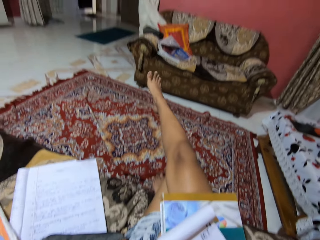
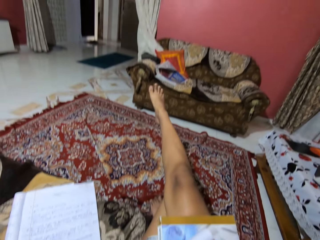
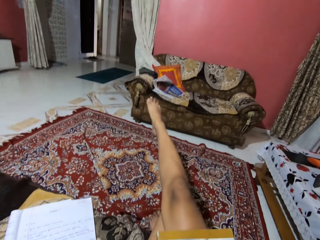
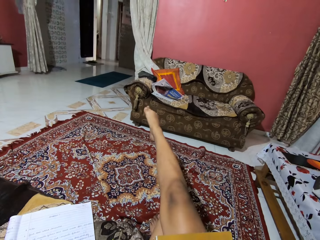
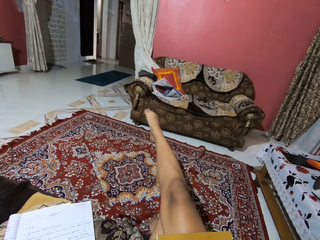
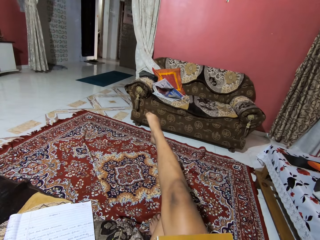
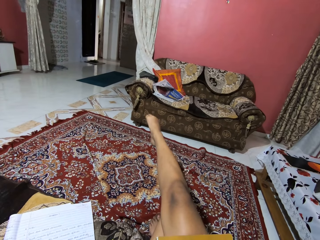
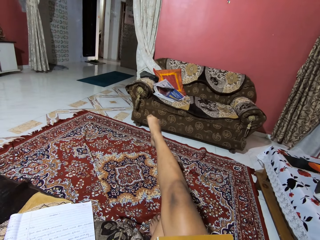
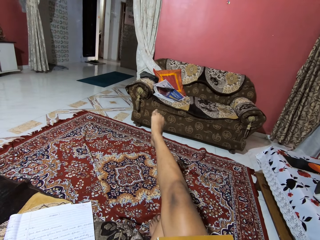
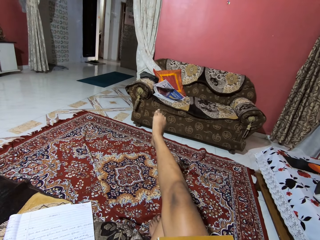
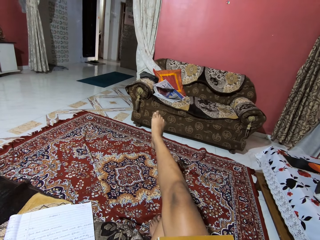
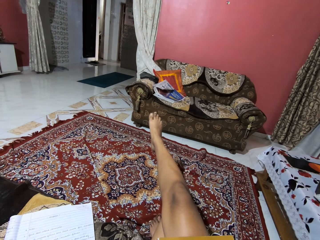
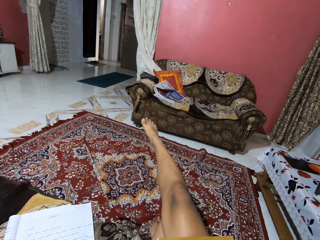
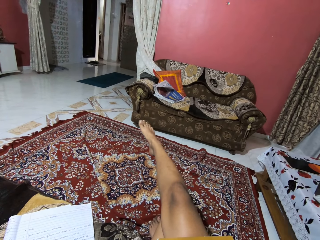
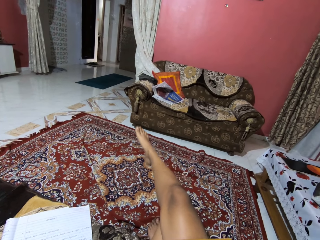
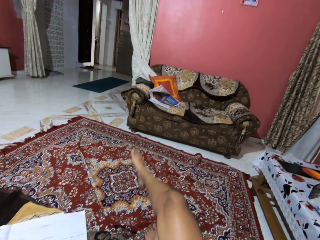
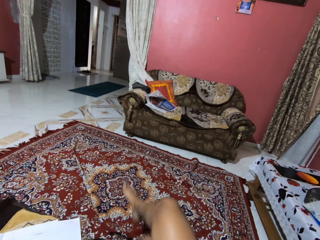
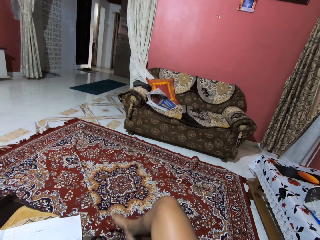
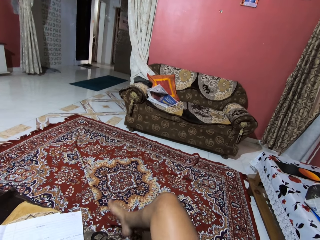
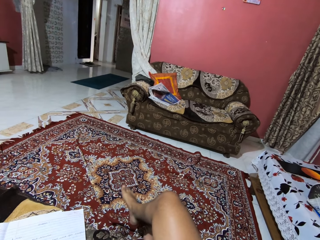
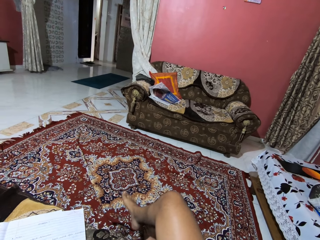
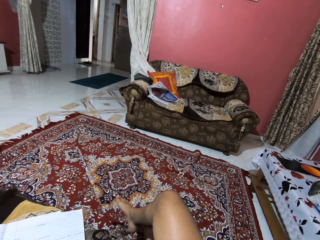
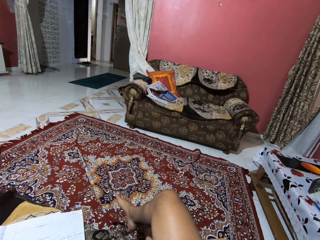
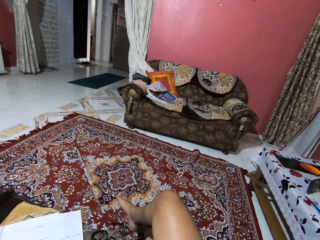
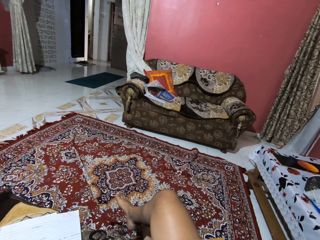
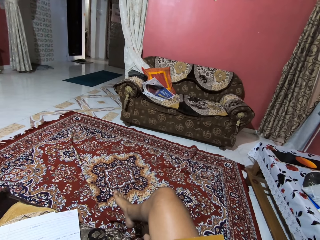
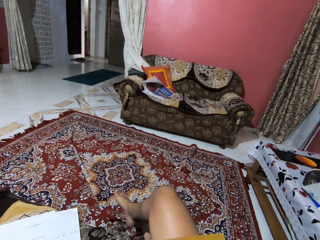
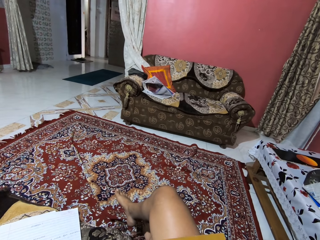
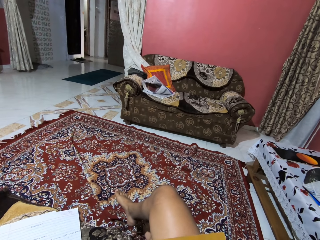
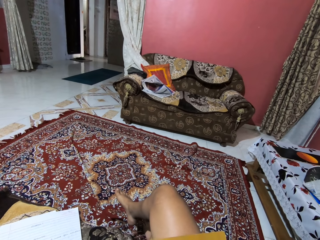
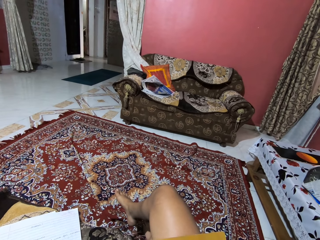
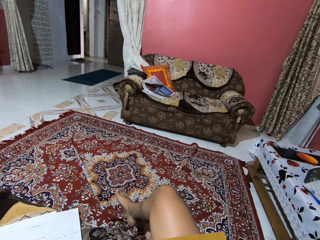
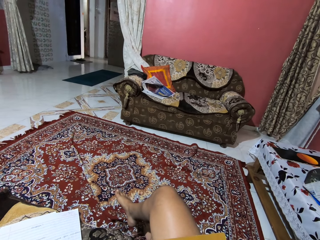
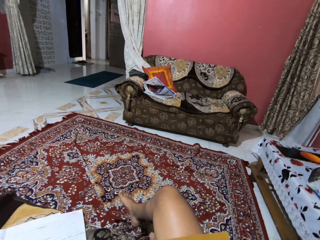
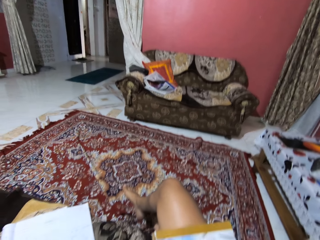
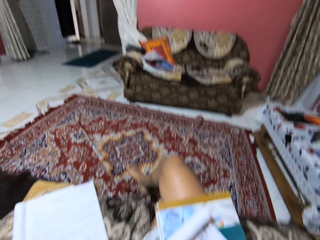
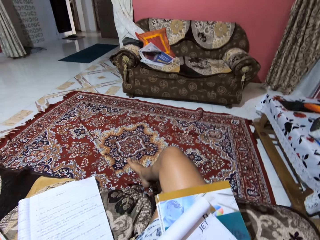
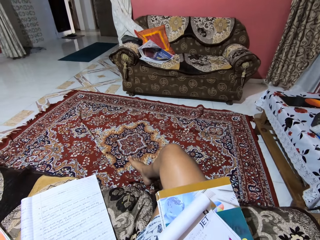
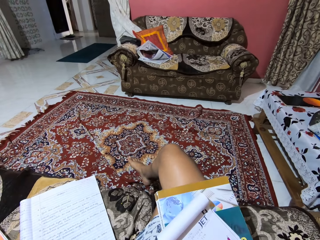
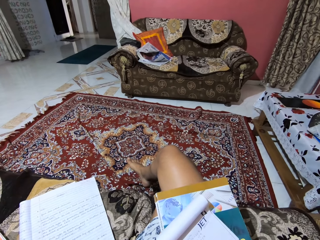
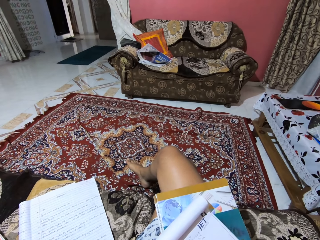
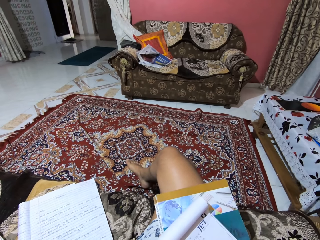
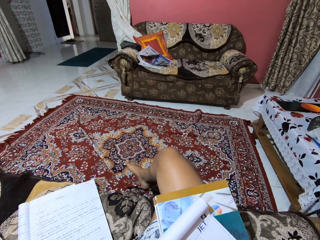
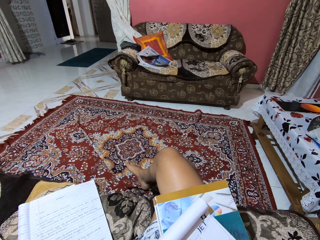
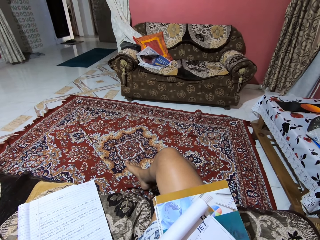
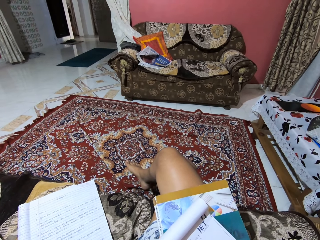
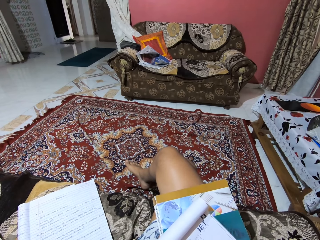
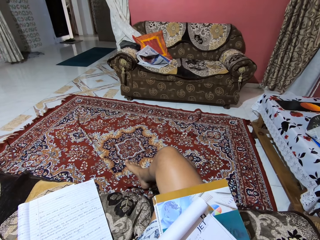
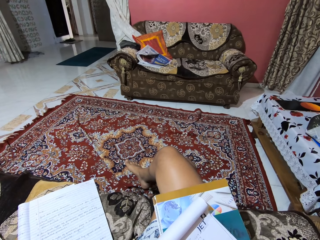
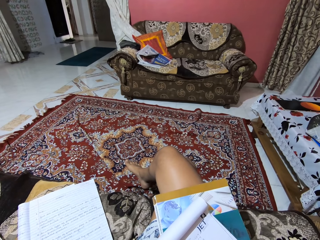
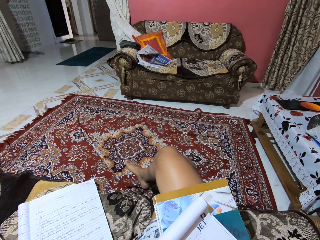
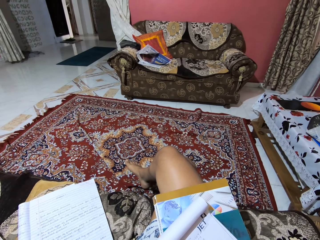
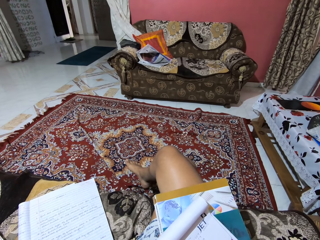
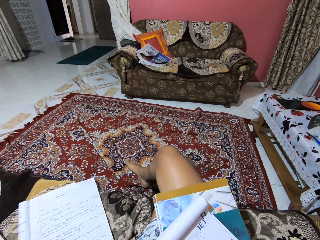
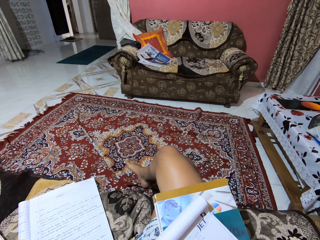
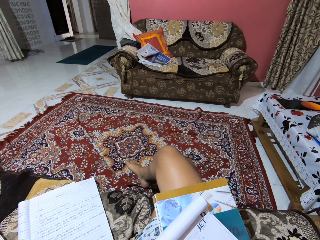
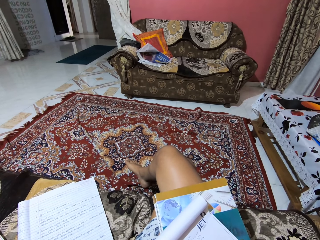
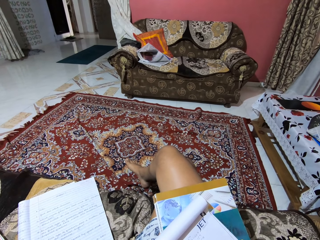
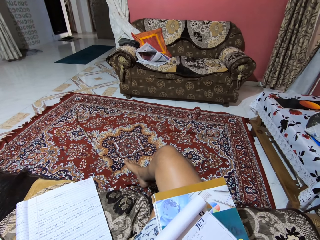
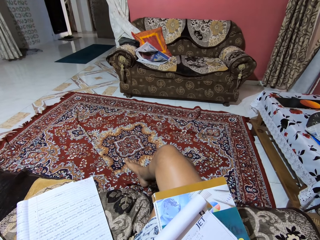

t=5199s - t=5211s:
The camera wearer stretches her leg. She drops her leg.

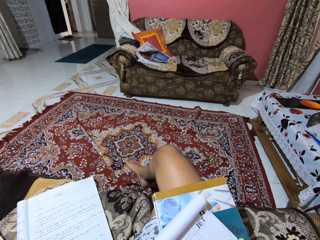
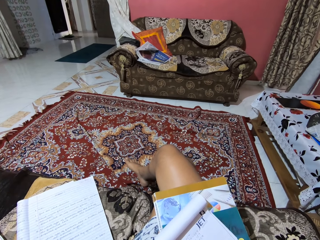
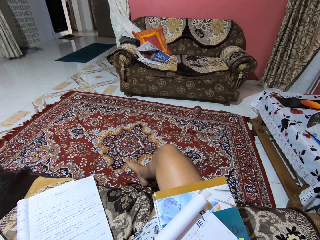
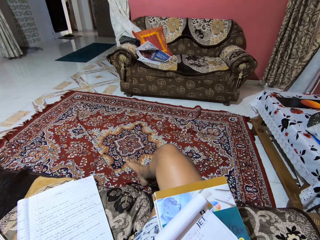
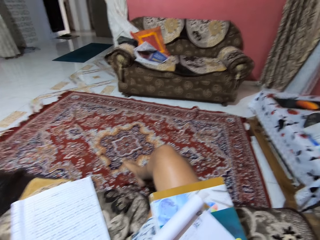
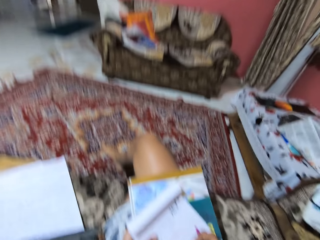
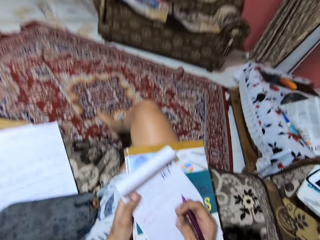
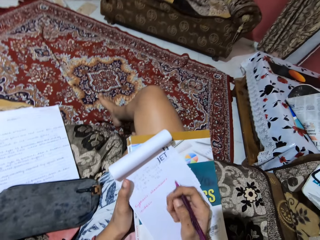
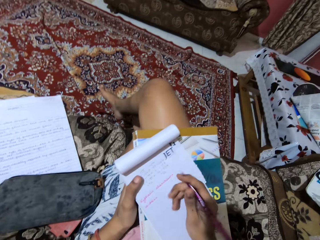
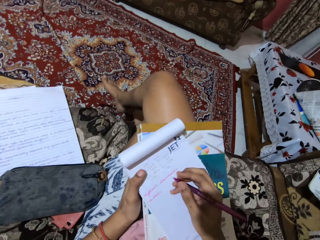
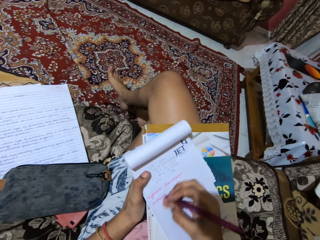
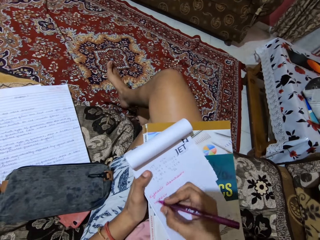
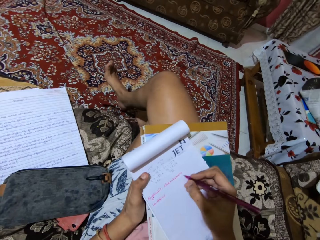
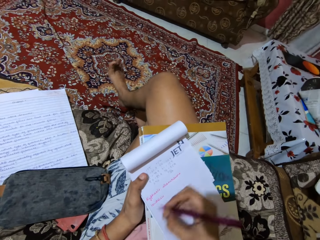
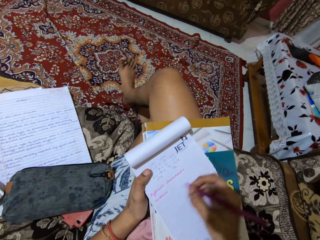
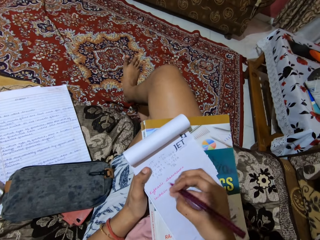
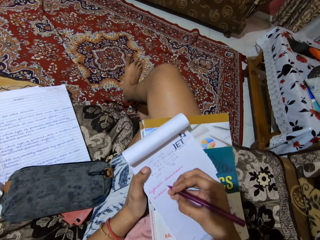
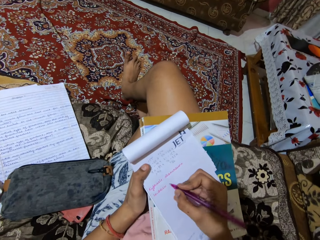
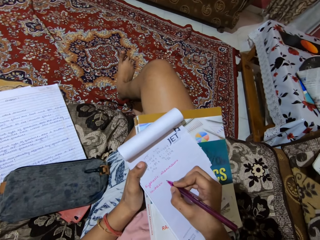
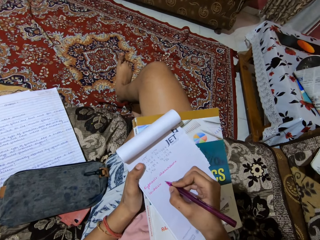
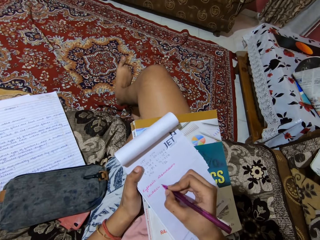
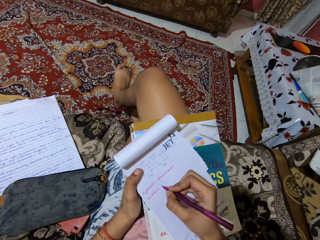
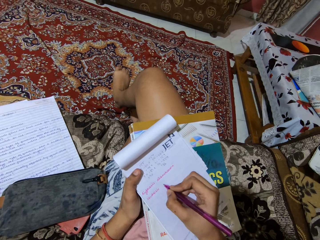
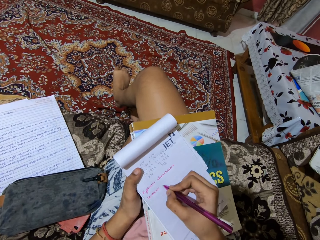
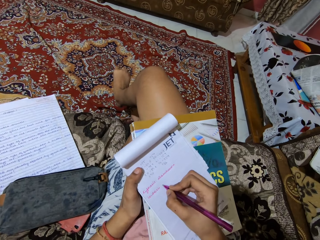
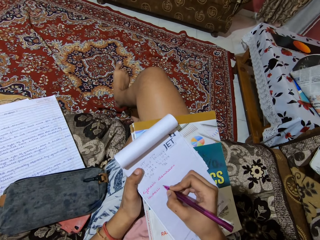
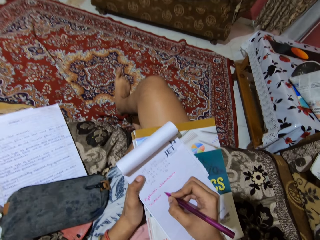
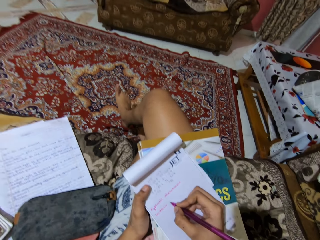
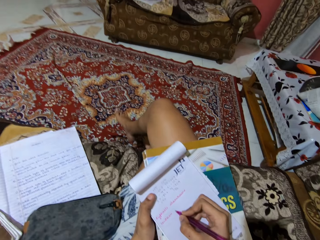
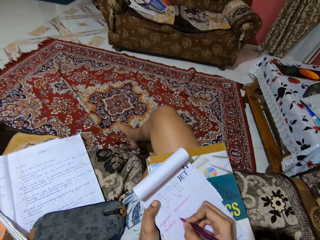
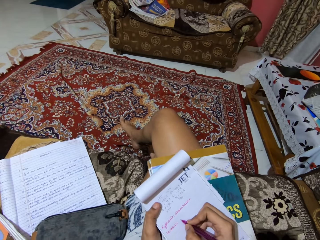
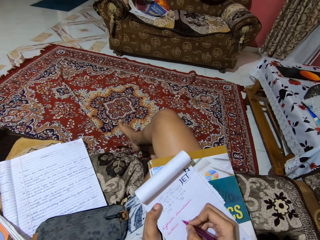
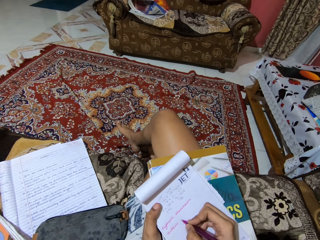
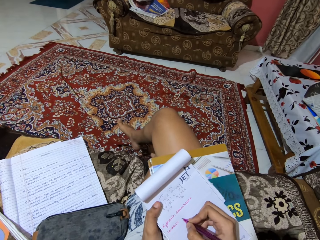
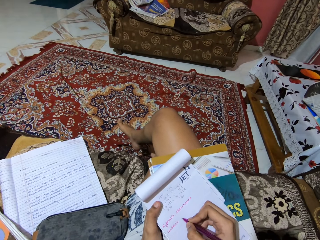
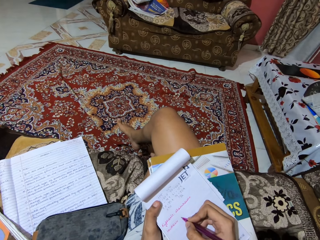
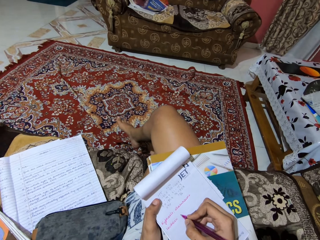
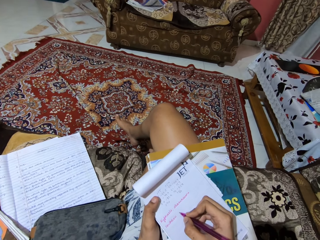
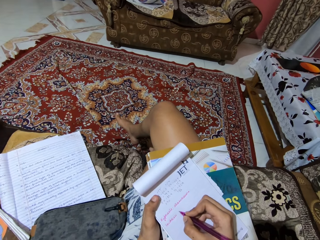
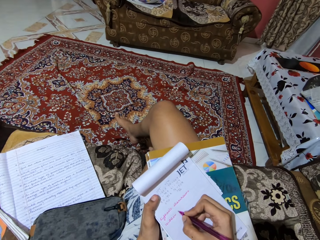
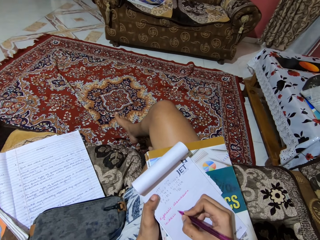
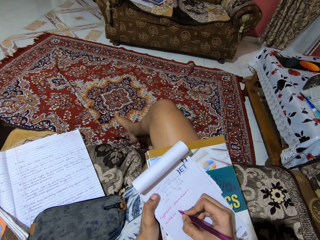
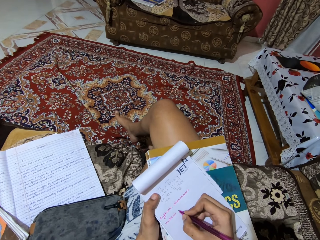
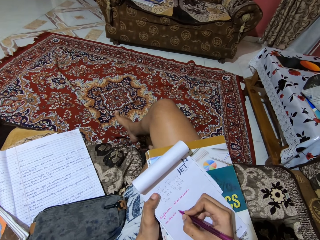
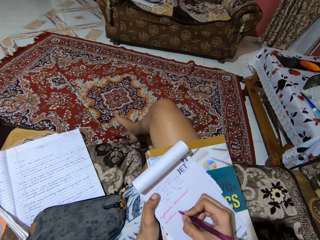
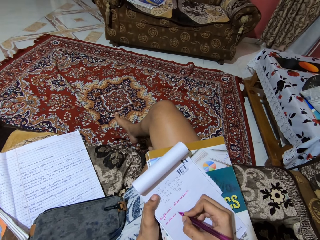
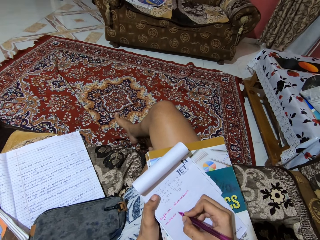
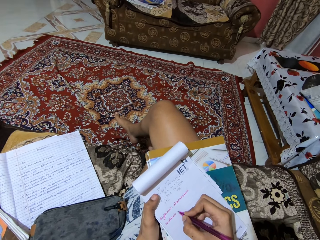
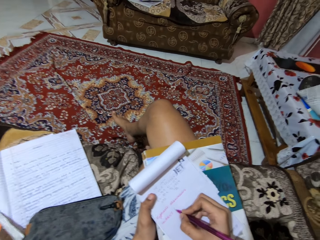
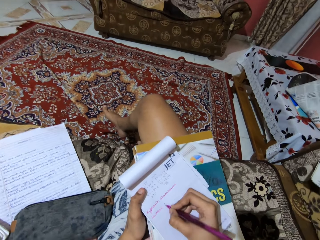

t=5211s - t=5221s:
The camera wearer talks. They continue to write on the jotter.
